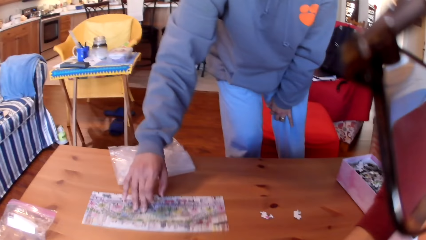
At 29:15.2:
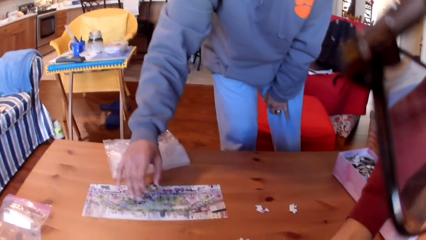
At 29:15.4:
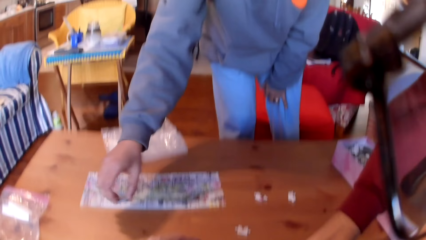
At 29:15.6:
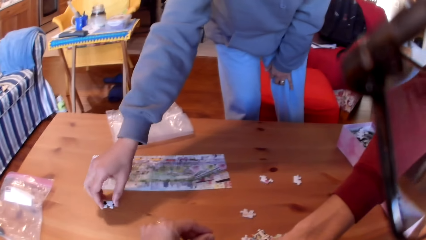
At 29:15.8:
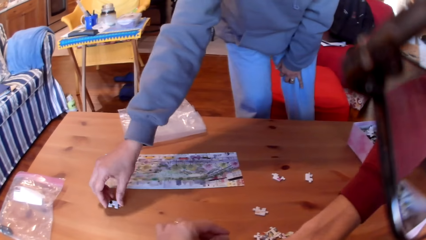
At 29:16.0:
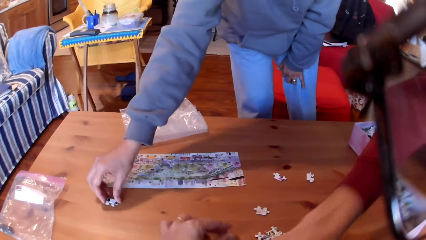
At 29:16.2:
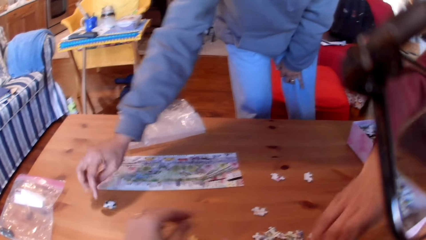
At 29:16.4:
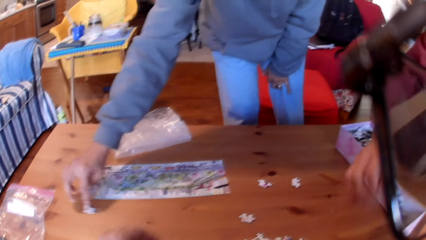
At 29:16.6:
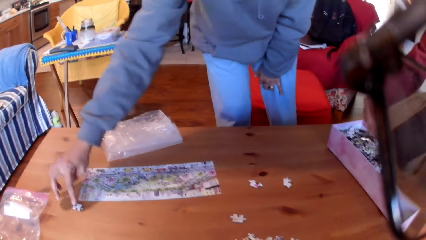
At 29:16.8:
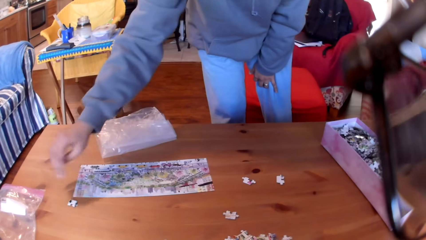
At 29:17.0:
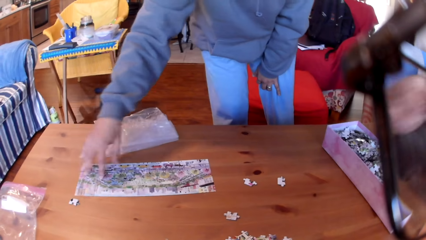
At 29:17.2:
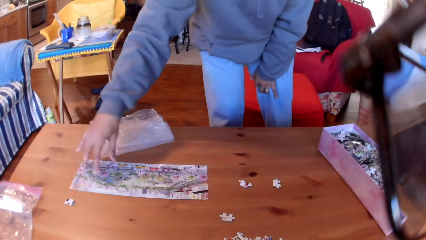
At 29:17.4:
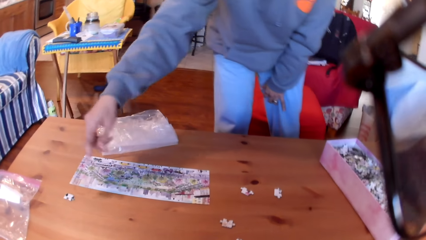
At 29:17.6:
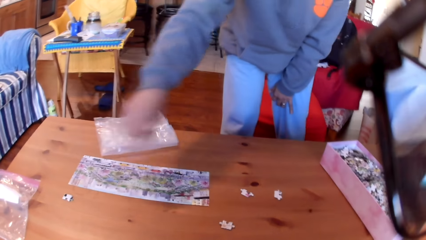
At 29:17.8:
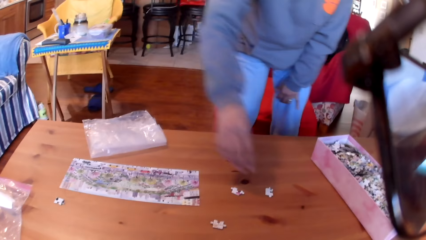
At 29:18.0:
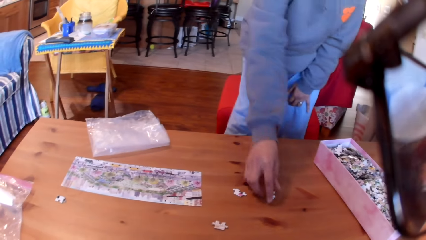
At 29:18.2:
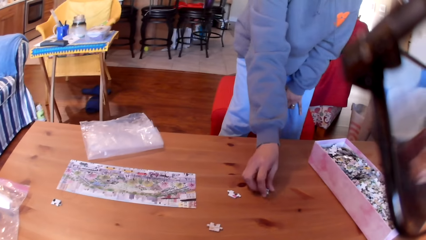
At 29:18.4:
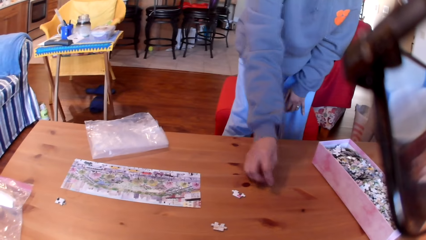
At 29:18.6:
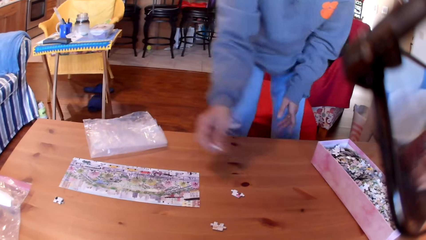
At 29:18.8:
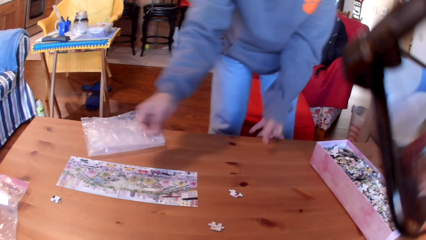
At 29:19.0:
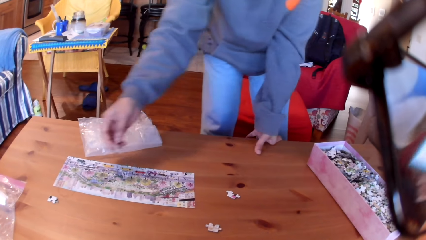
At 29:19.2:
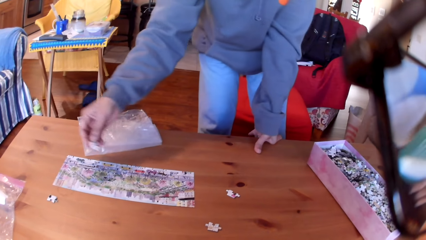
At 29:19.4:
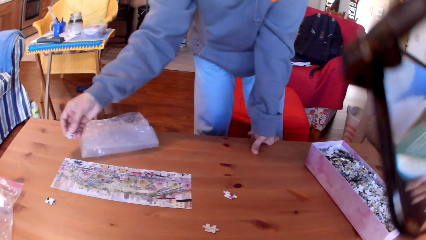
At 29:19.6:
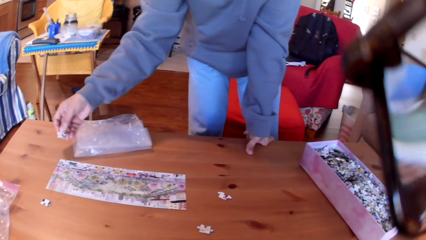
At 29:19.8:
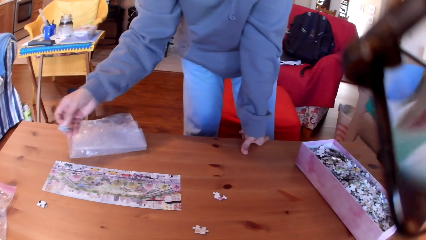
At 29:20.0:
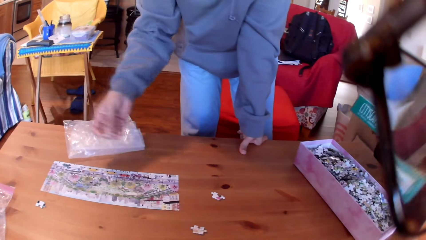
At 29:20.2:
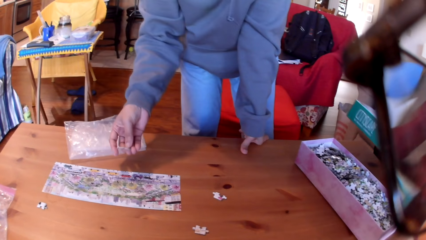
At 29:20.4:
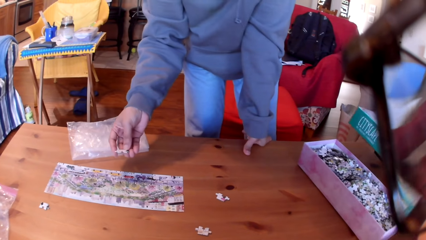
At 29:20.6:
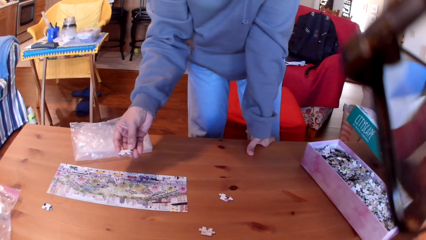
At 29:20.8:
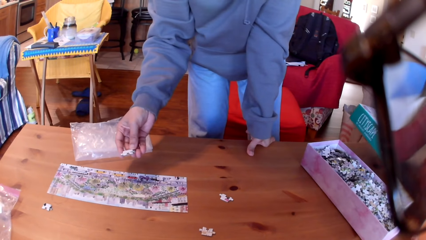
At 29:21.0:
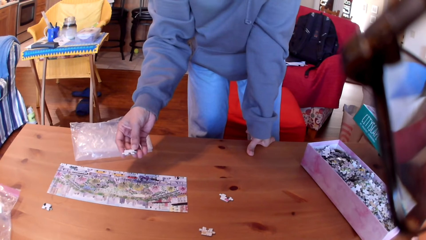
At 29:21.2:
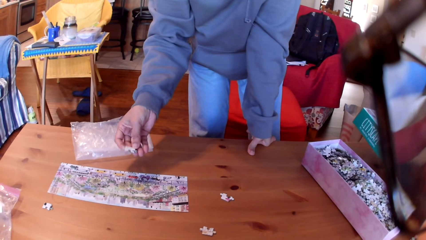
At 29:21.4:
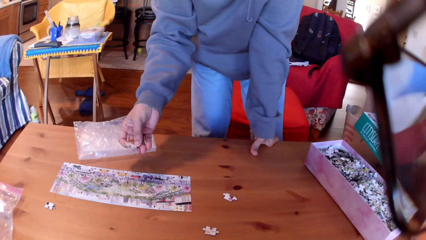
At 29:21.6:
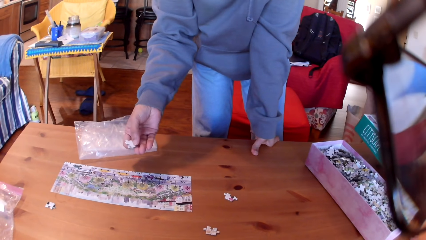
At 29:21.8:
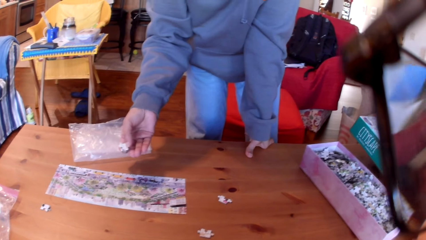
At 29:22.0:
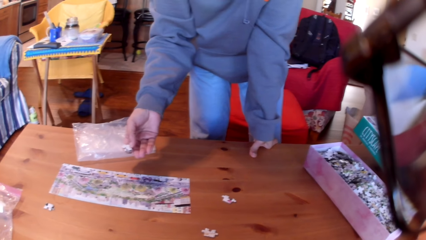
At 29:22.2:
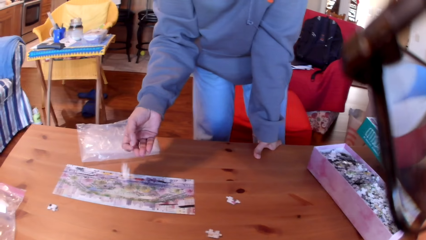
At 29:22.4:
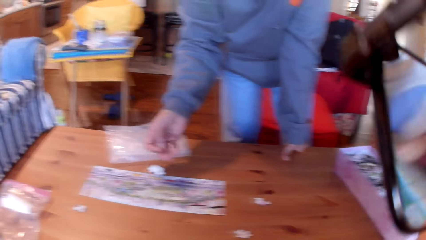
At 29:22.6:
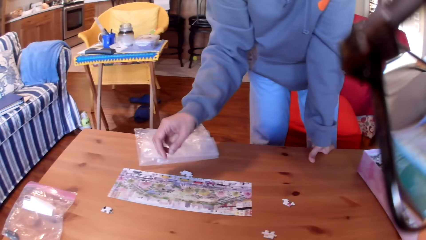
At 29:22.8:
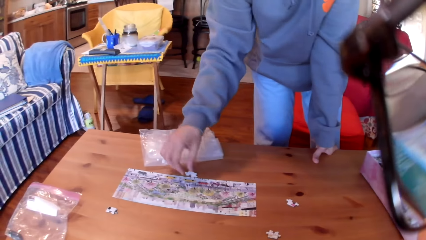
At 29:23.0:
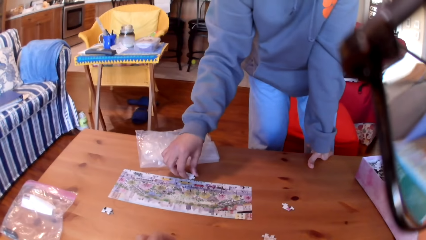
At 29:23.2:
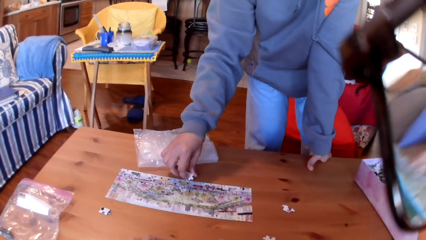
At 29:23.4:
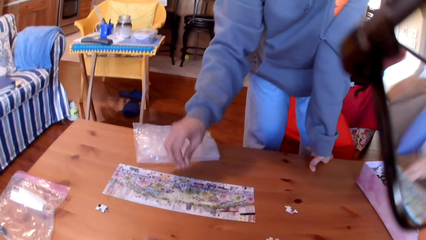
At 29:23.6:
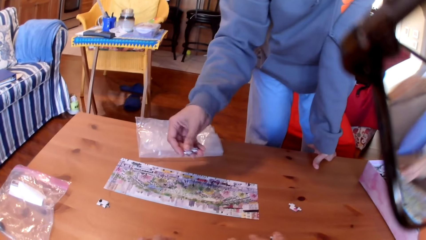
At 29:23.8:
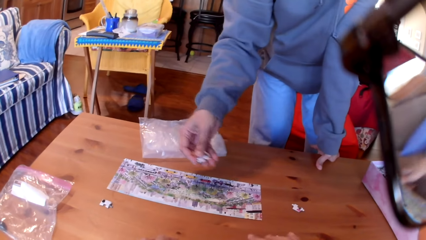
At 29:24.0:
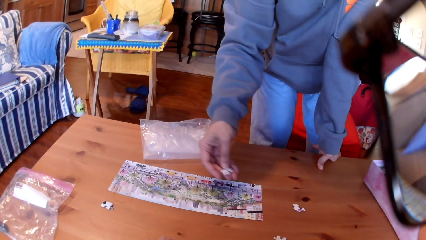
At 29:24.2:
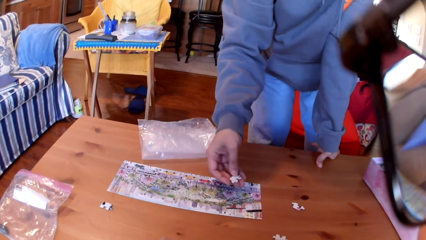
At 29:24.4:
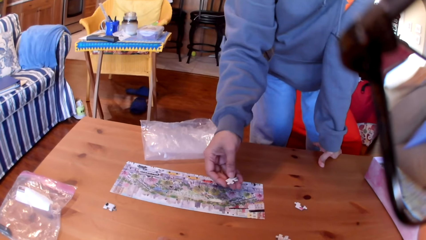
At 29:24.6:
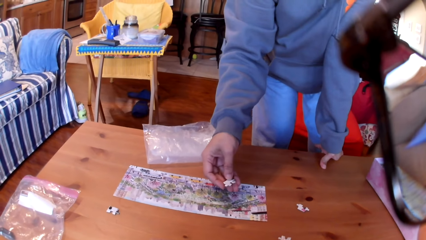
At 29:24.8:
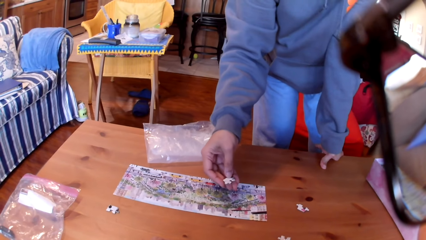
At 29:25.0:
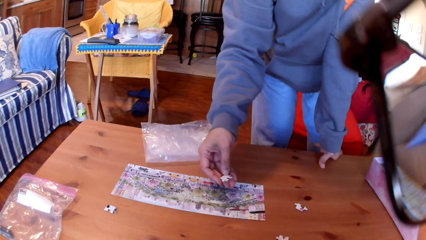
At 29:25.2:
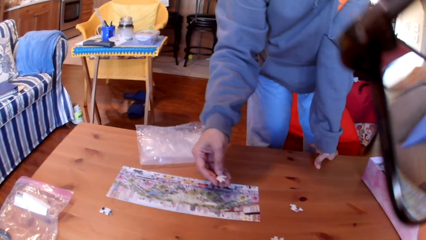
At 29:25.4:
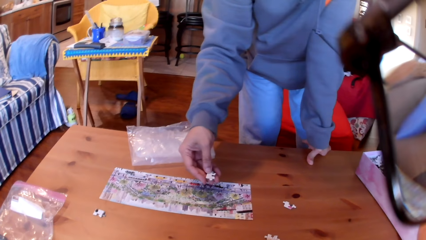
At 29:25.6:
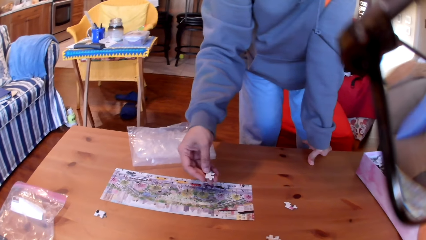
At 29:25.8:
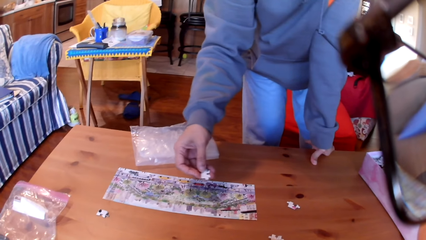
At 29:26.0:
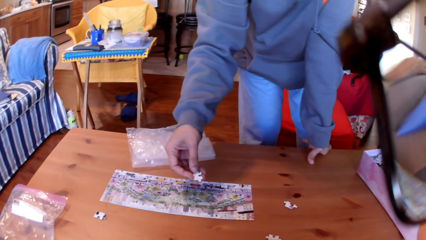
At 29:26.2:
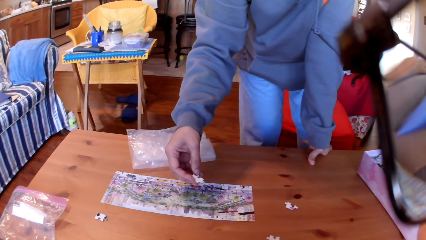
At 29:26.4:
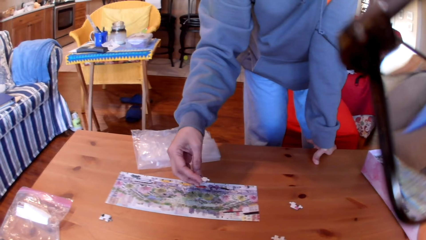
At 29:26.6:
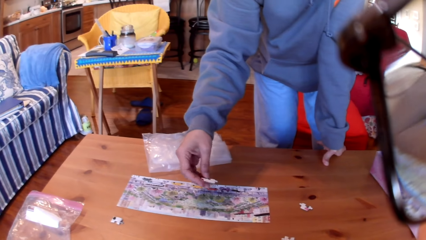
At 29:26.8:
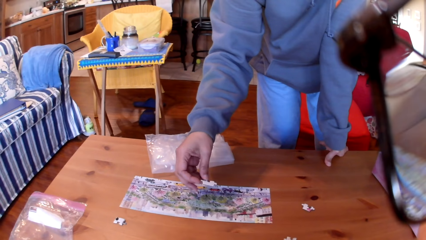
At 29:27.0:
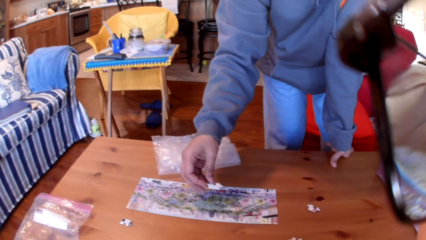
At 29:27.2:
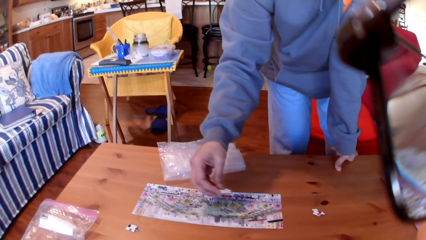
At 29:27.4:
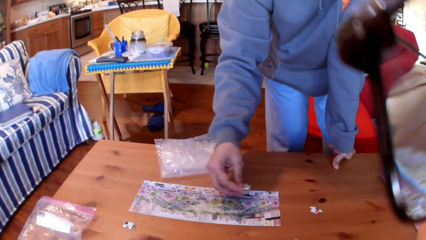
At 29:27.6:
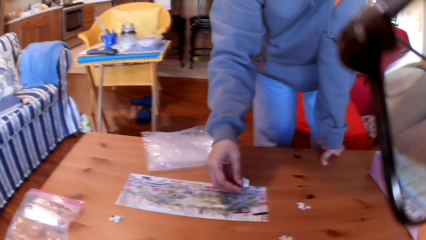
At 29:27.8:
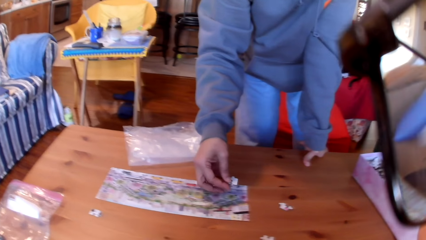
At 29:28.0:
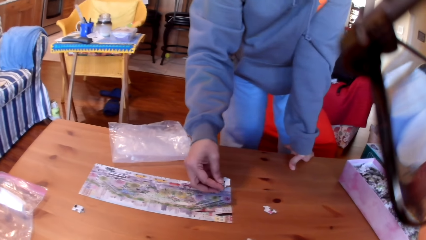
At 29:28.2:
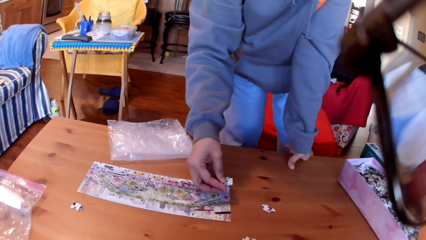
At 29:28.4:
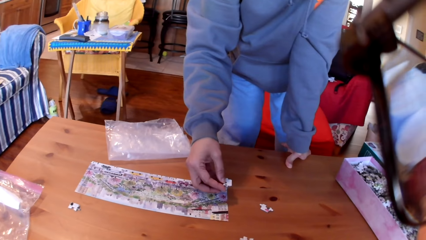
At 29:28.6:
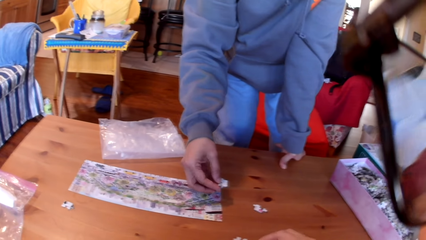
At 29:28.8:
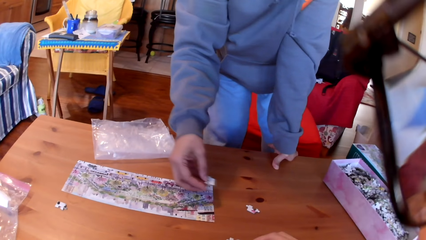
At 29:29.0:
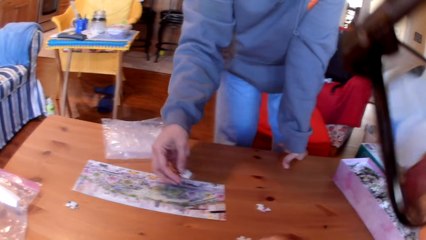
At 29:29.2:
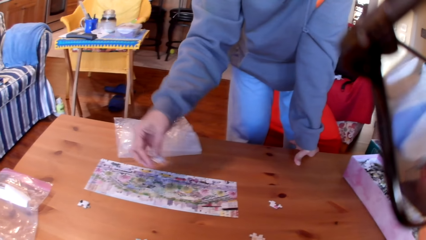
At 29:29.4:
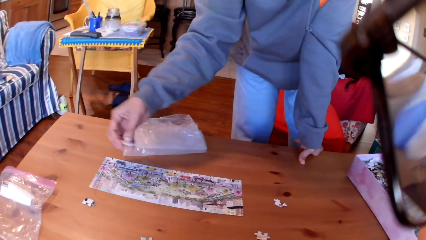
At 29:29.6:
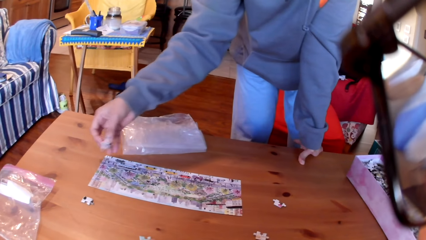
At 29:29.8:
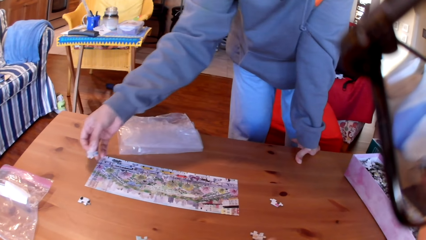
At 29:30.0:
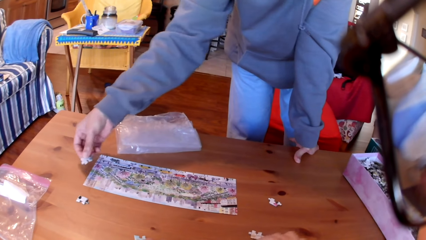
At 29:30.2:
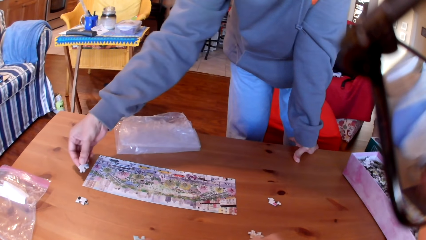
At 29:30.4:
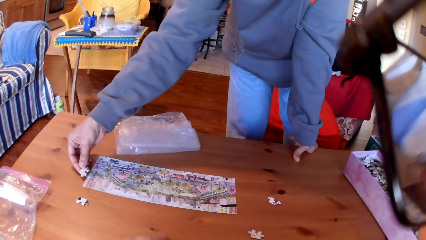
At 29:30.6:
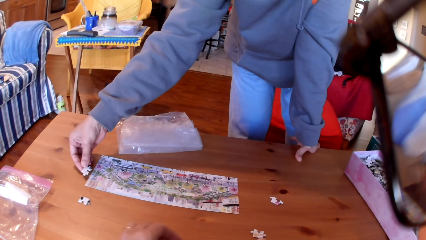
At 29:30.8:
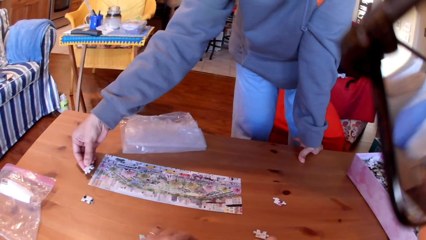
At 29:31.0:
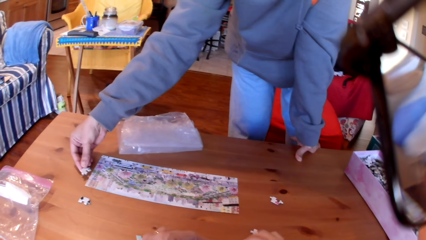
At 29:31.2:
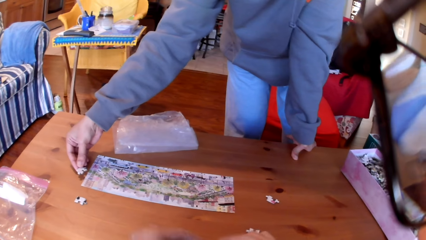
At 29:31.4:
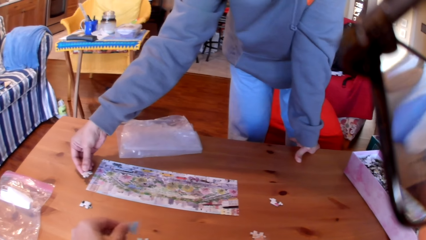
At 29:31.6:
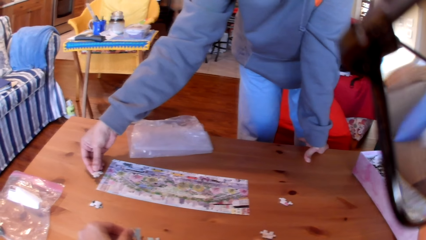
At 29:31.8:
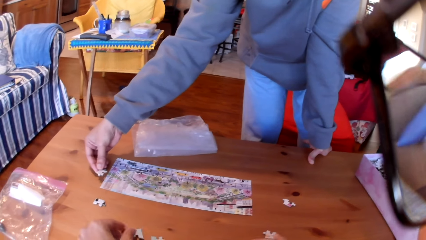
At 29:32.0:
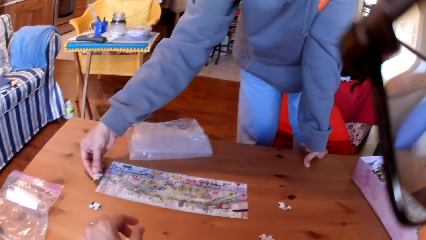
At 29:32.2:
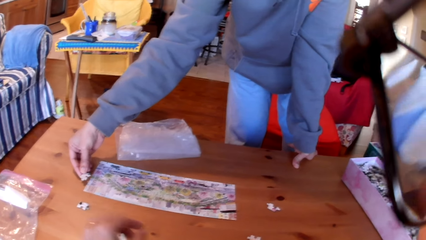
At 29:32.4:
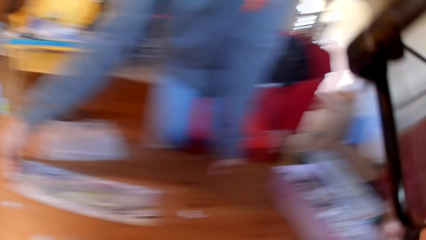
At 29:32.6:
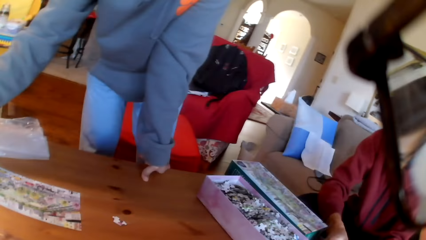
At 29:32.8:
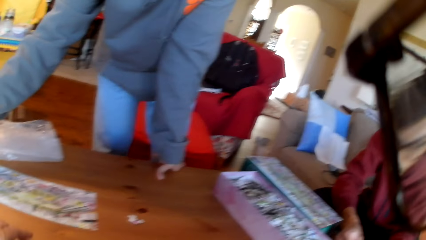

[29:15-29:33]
A woman moves paper on the table. A man puts a puzzle on the table. The camera wearer moves a hand on the table. The woman takes a puzzle and moves a puzzle on the hand. The man looks at a box. The woman looks at the puzzle. The camera wearer arranges the puzzles. The woman puts a puzzle on the table. The camera wearer looks at the puzzles.
